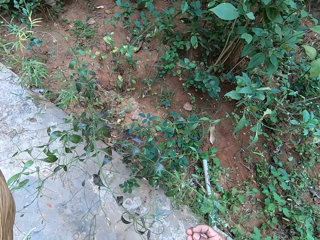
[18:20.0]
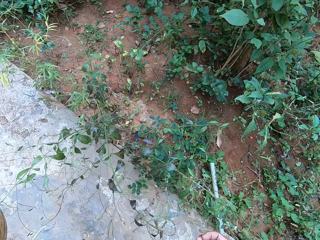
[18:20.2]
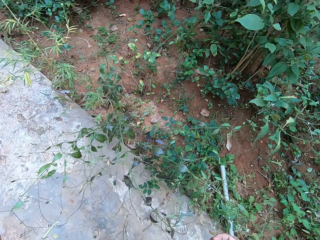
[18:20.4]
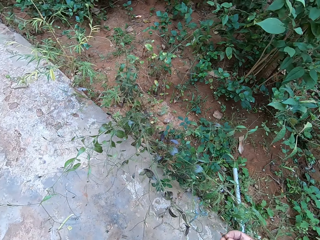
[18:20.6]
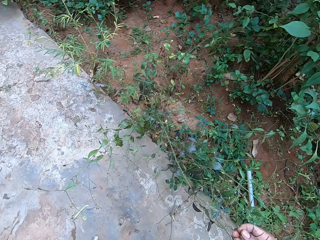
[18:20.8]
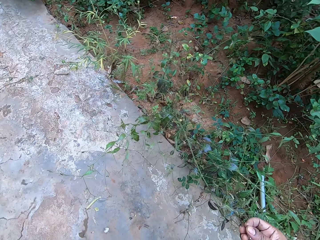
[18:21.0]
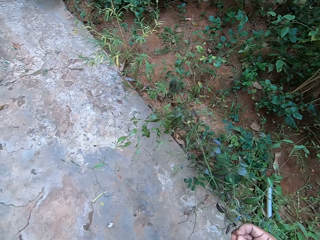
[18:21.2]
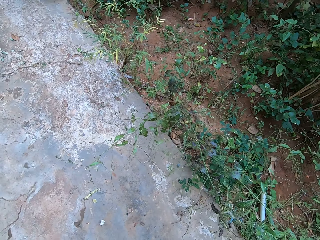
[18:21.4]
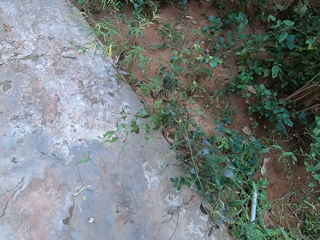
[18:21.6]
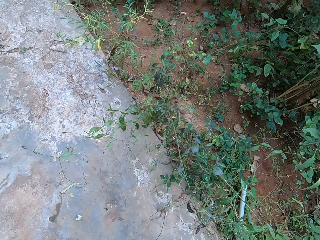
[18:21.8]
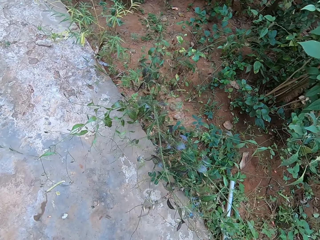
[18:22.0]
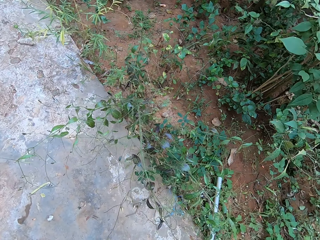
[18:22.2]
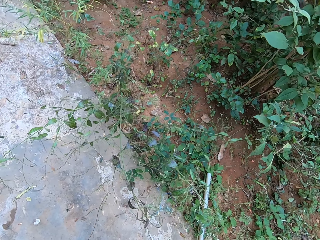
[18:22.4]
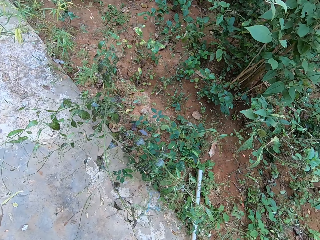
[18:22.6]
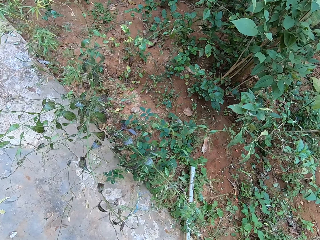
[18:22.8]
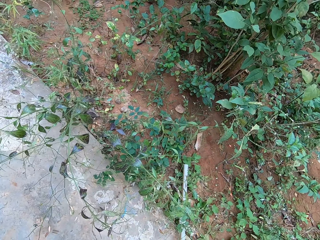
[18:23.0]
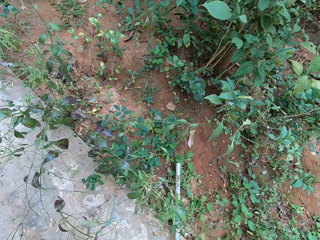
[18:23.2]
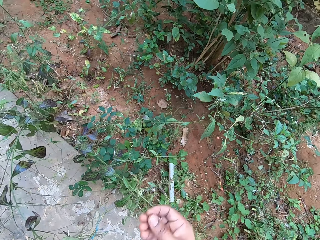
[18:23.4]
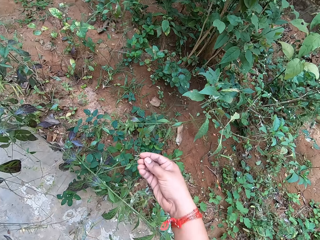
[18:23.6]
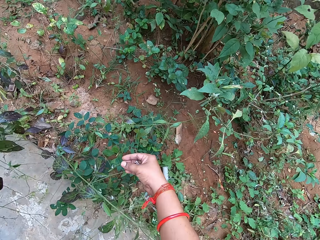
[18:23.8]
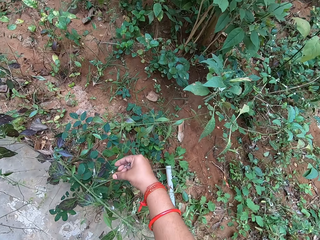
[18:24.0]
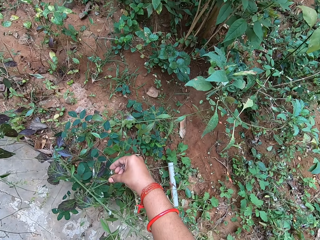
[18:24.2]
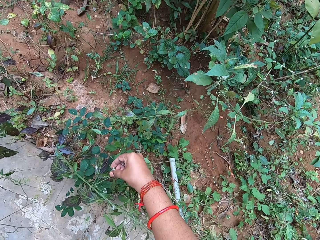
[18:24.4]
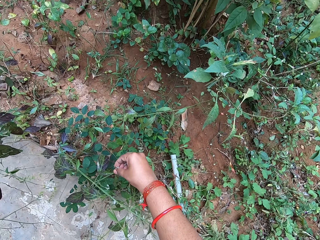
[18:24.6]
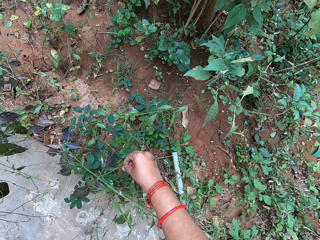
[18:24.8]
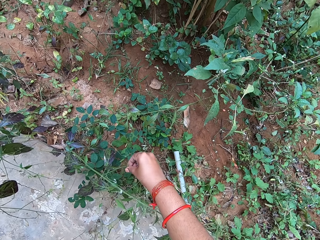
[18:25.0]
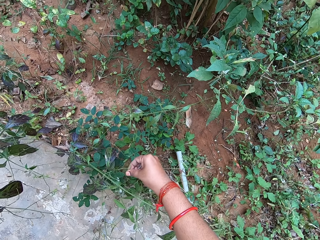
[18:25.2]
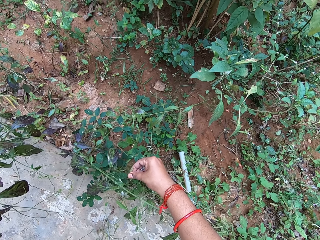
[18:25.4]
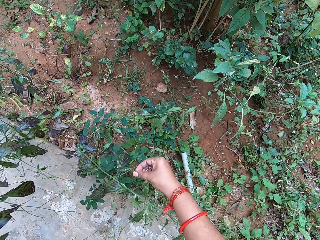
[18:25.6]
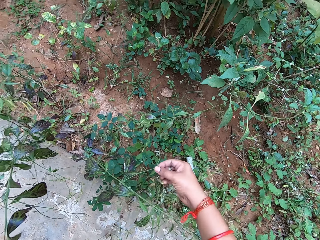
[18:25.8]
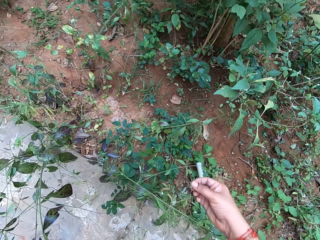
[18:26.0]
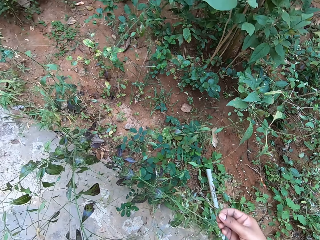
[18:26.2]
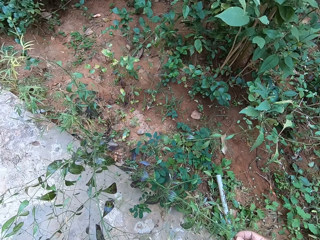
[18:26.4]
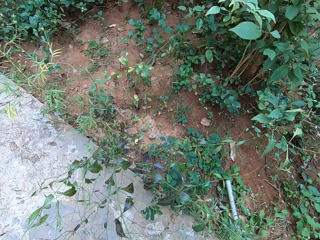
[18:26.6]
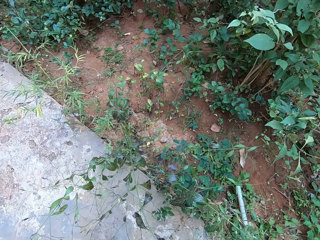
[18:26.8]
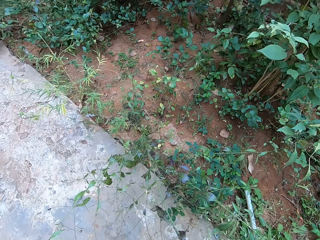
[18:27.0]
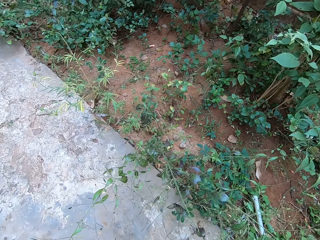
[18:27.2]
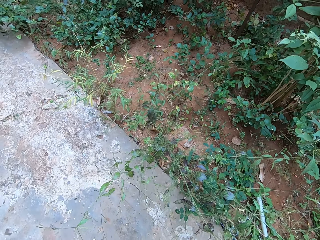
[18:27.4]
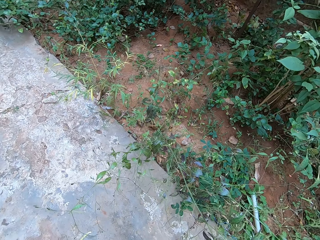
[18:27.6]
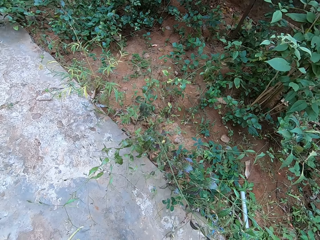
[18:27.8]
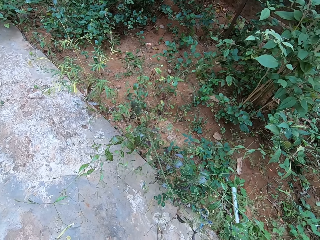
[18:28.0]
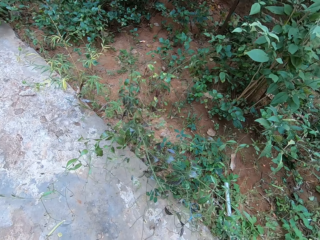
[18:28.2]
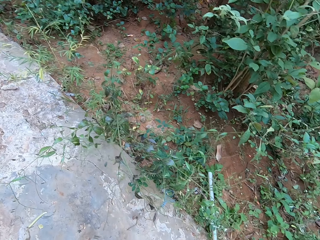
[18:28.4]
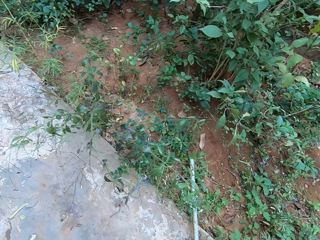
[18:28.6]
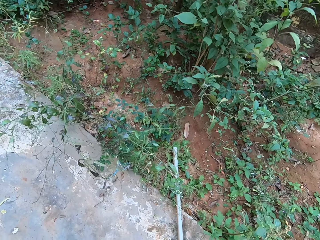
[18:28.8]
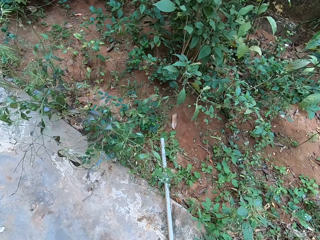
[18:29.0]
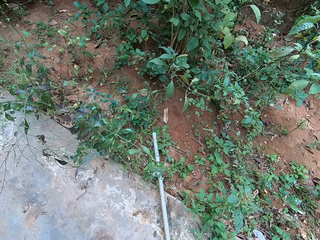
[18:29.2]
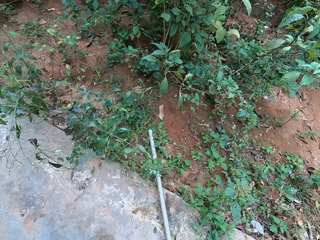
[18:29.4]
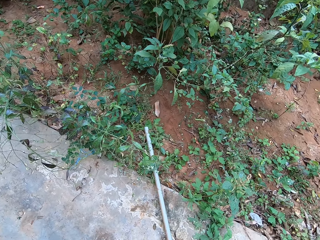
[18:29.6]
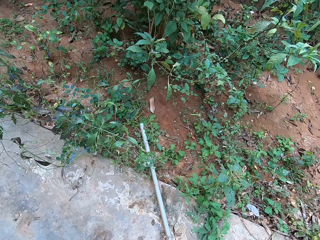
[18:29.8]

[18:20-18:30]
The camera wearer plucks a flower.

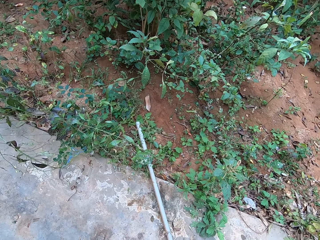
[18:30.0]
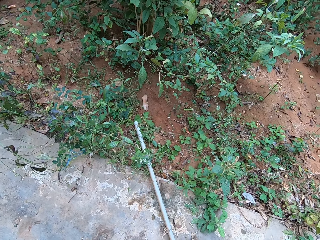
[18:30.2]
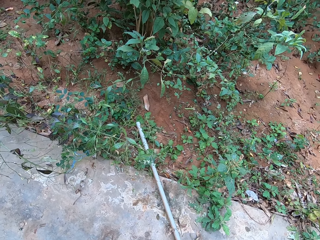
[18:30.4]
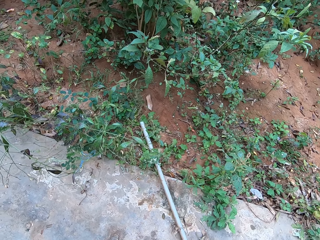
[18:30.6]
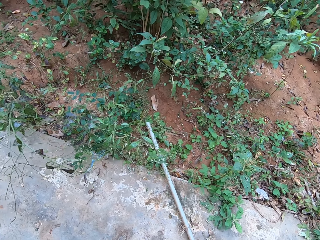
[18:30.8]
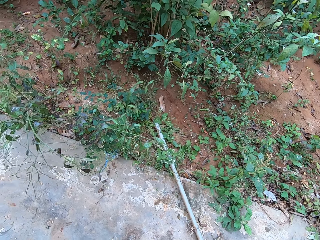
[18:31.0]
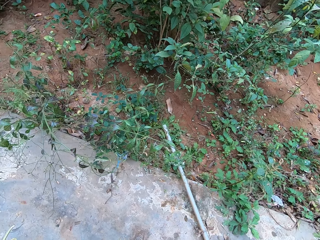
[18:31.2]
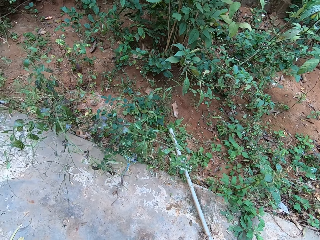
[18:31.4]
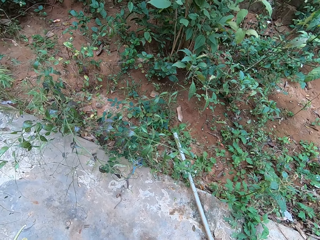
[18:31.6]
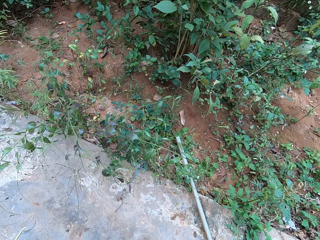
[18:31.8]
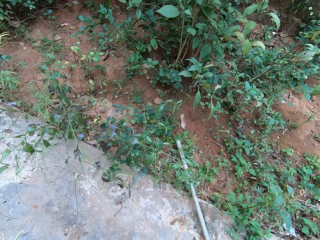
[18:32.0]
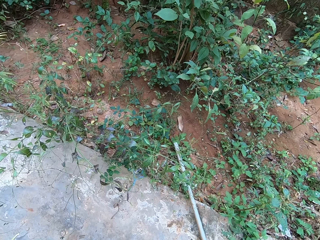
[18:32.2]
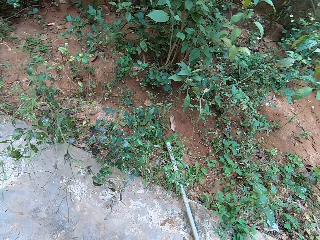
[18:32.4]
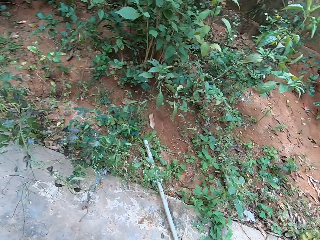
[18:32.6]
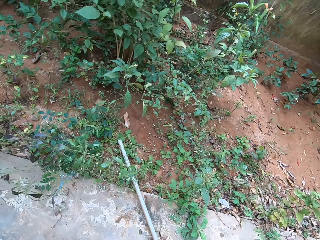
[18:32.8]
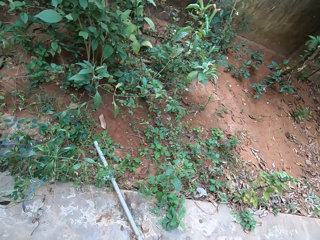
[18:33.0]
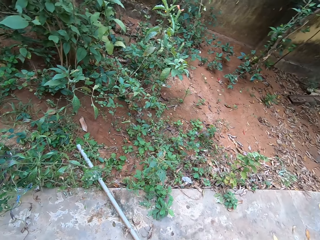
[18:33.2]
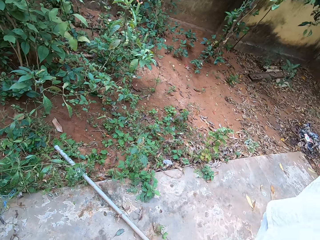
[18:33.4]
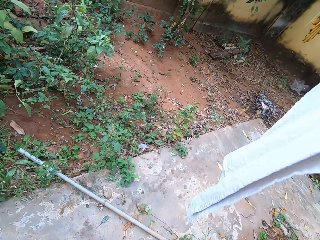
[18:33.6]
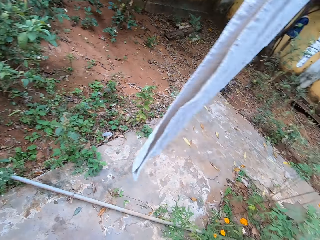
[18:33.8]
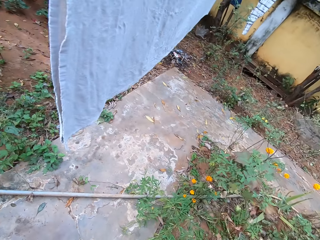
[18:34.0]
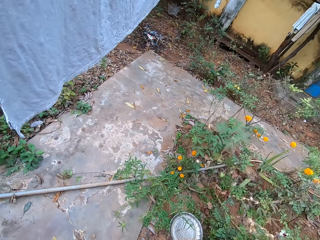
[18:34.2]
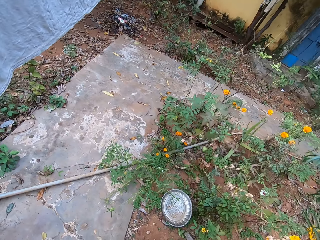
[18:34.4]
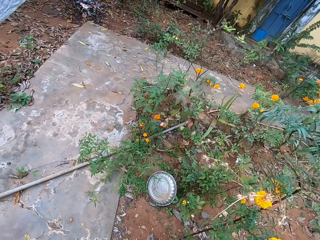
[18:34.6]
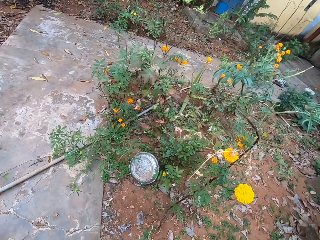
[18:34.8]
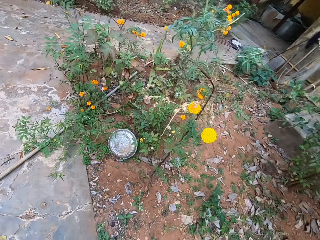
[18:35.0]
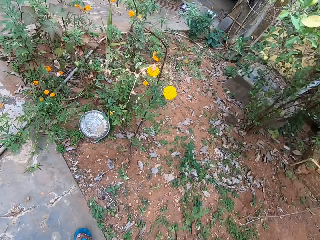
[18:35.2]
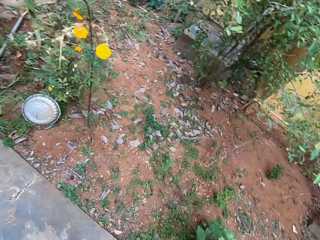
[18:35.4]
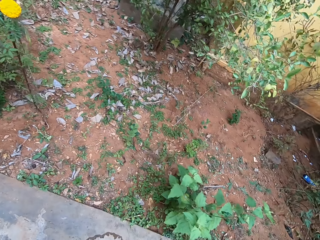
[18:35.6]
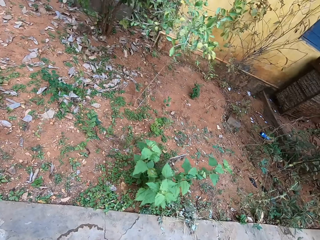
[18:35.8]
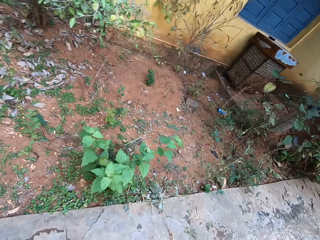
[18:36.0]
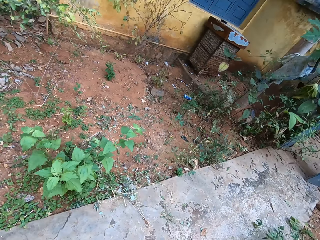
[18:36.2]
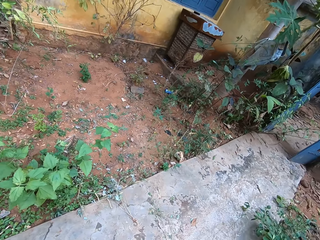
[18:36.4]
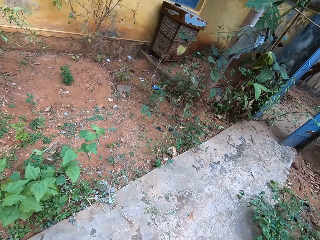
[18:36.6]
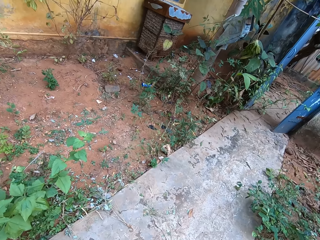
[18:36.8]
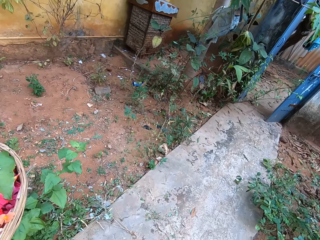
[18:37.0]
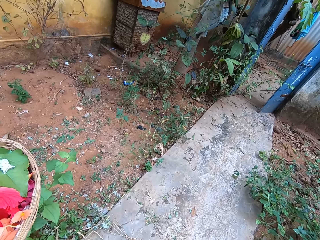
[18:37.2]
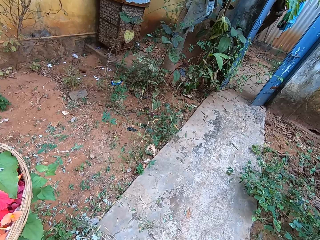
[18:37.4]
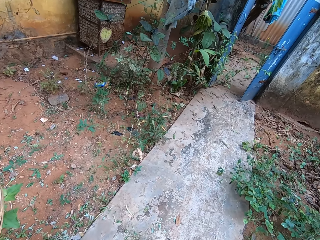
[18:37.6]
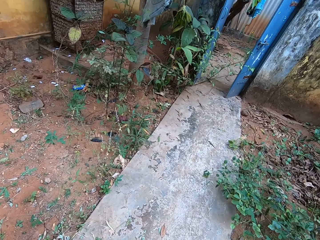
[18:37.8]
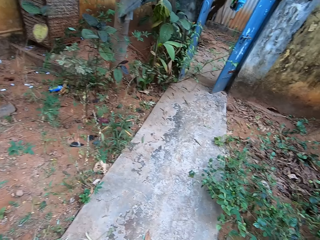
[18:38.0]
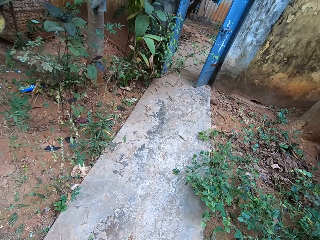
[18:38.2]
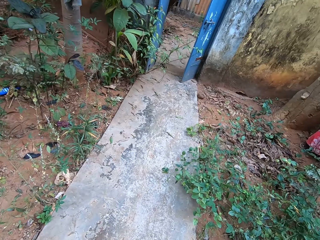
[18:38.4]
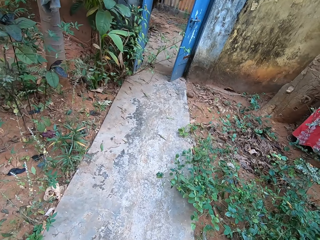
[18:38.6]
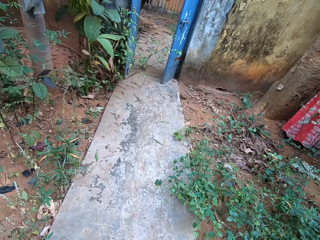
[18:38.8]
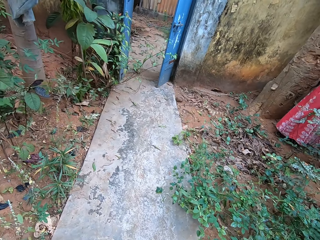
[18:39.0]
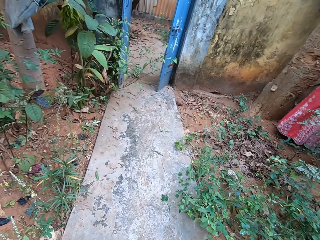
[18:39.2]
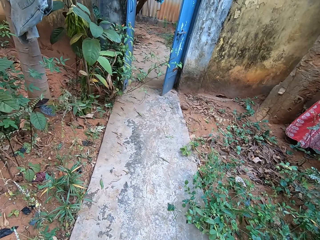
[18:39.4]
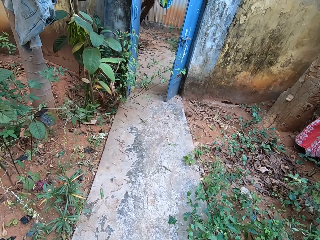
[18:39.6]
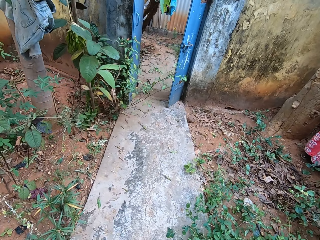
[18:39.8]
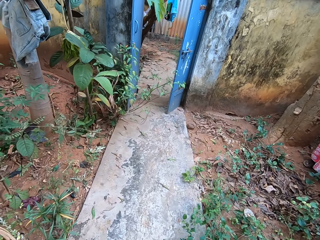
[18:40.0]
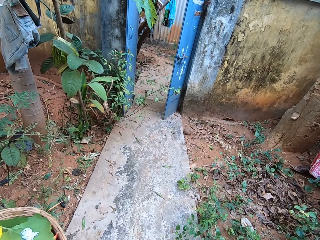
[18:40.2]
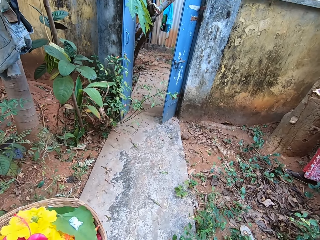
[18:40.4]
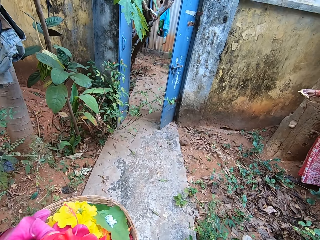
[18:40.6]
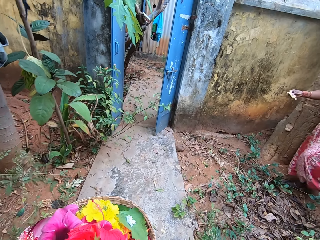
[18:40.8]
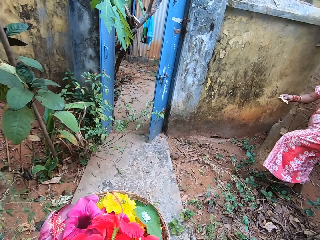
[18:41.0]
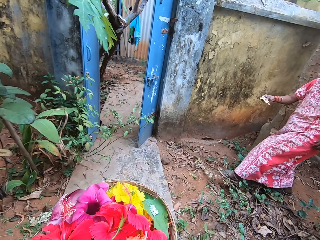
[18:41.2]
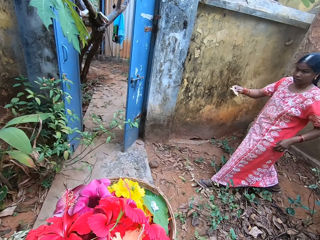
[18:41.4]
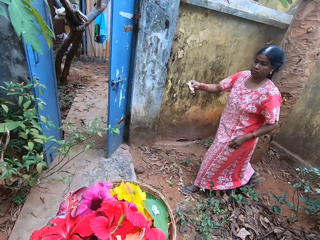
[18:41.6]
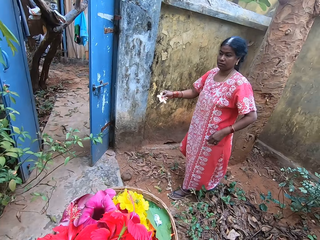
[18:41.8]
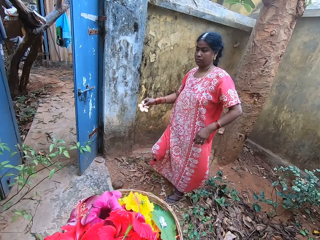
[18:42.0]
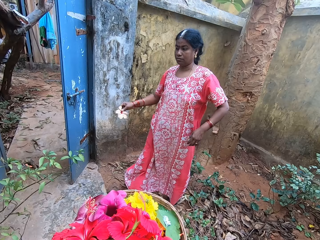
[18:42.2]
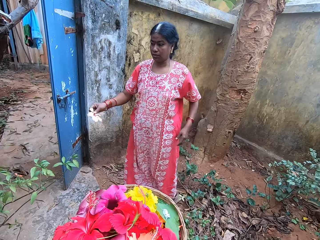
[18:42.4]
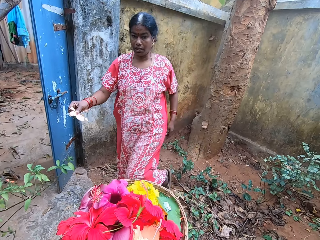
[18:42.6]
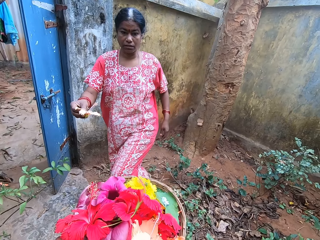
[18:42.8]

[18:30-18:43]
The camera wearer turns around and walks around the garden.
